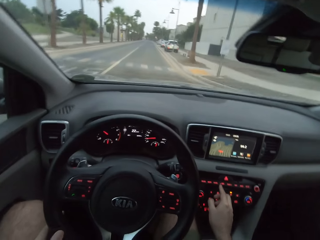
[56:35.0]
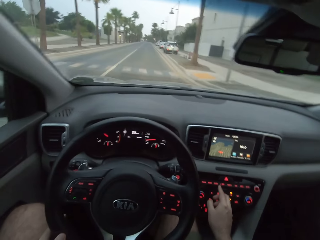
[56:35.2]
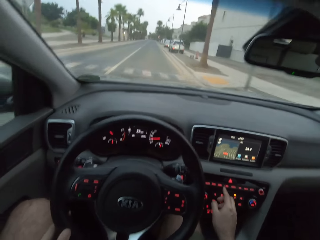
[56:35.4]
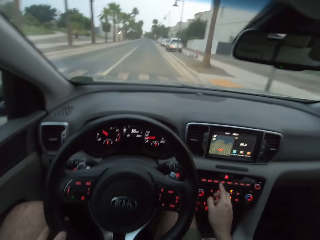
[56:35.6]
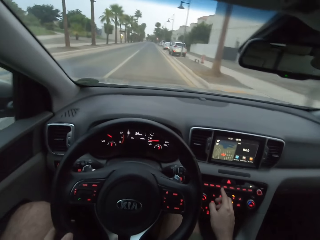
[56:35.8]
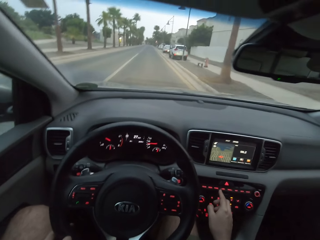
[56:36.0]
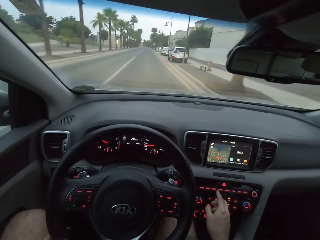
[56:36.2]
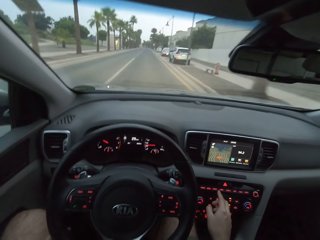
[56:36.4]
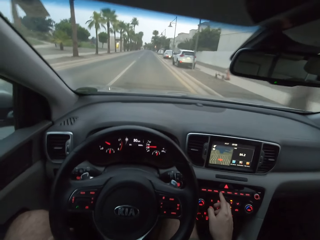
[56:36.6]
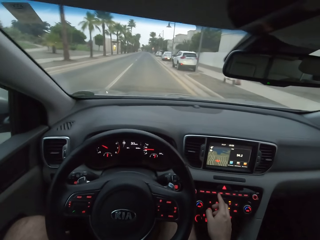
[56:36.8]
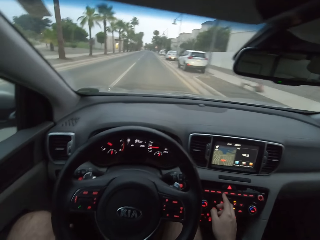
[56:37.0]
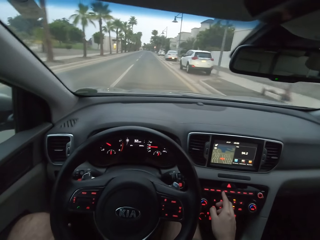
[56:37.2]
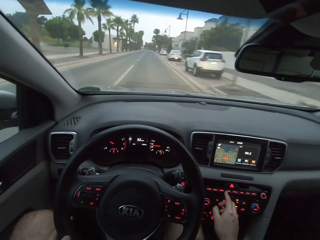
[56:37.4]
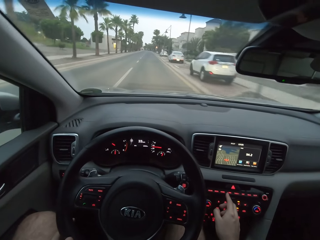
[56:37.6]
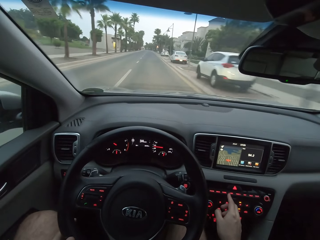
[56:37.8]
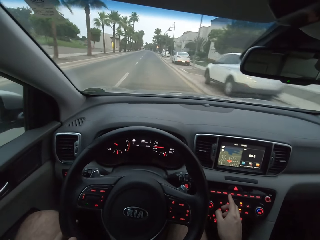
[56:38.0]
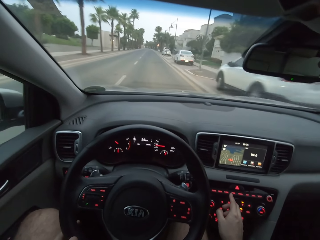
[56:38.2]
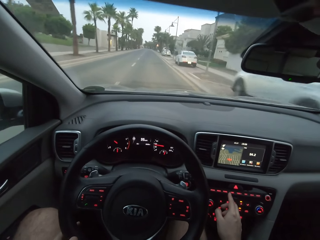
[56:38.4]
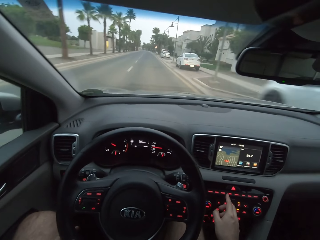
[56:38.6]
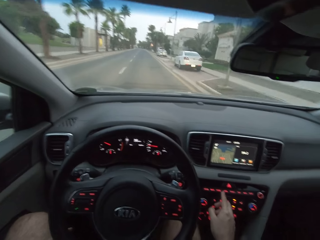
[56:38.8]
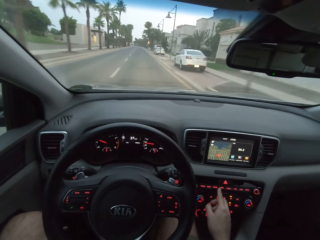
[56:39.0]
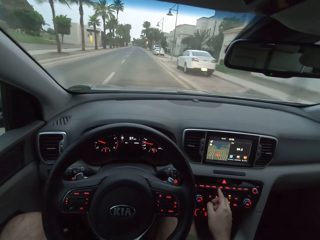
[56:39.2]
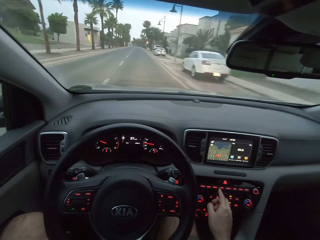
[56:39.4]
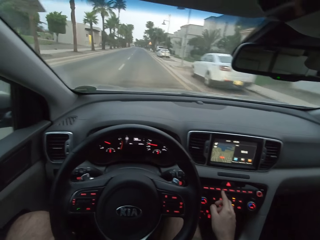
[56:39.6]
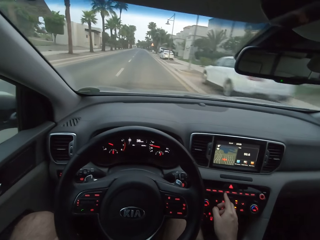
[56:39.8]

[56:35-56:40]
The camera wearer drives straight past a junction.

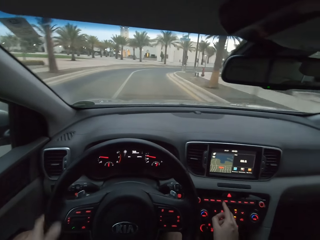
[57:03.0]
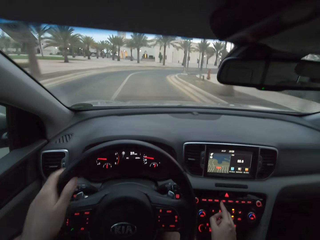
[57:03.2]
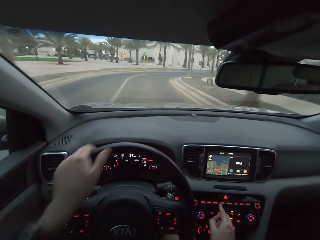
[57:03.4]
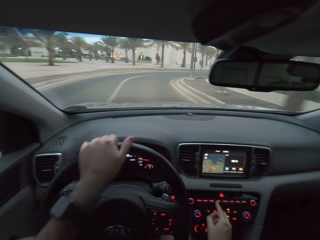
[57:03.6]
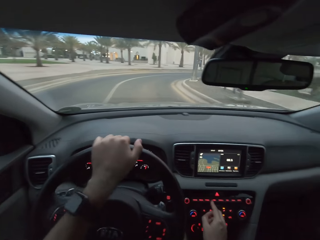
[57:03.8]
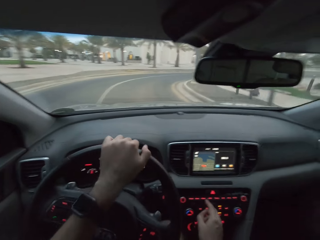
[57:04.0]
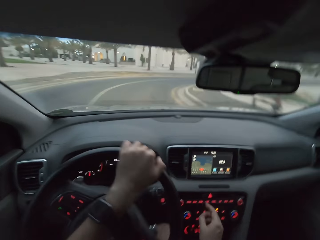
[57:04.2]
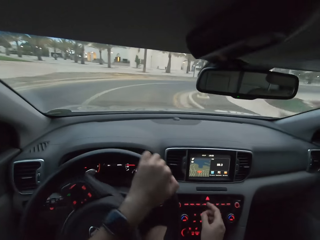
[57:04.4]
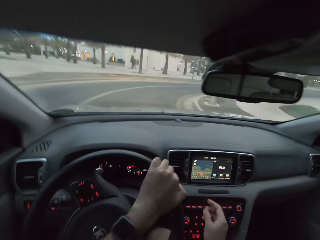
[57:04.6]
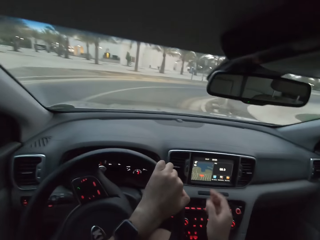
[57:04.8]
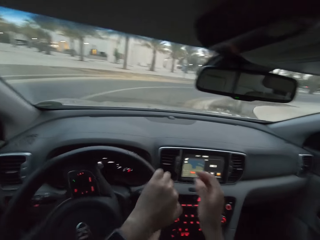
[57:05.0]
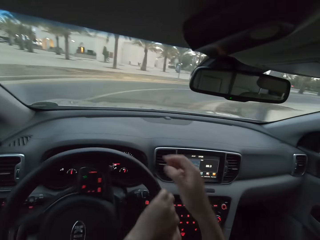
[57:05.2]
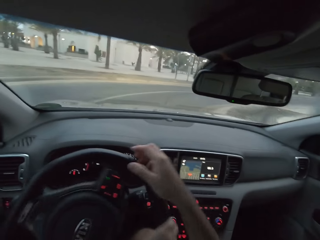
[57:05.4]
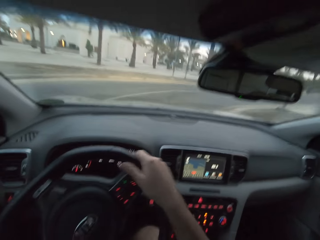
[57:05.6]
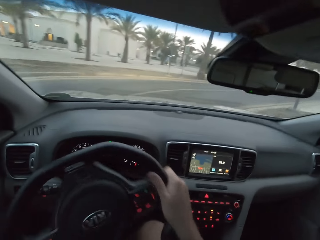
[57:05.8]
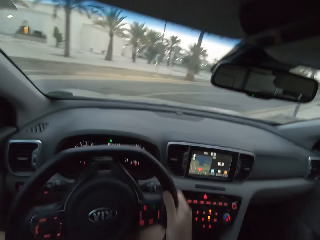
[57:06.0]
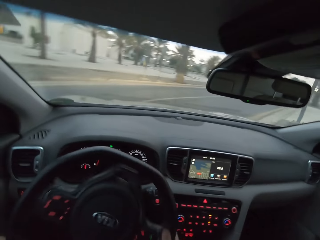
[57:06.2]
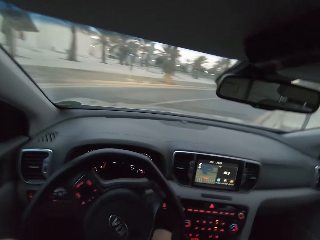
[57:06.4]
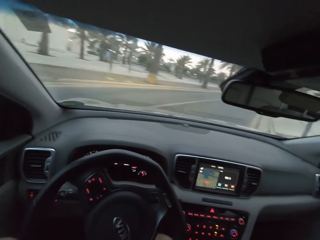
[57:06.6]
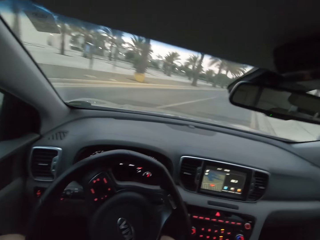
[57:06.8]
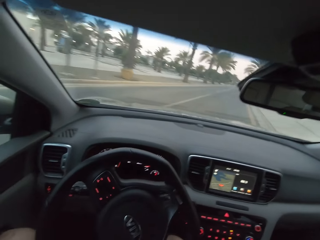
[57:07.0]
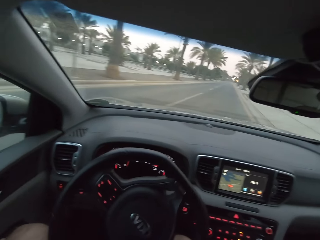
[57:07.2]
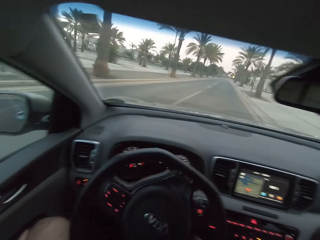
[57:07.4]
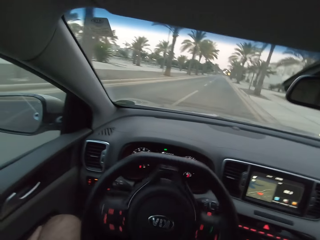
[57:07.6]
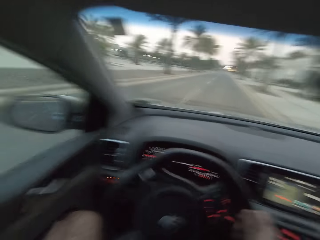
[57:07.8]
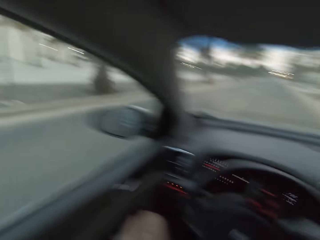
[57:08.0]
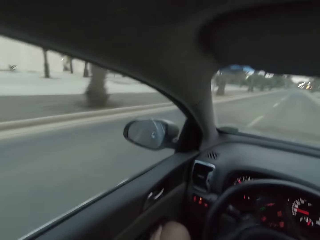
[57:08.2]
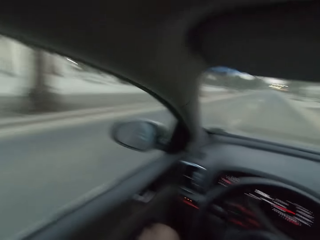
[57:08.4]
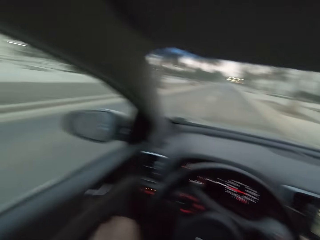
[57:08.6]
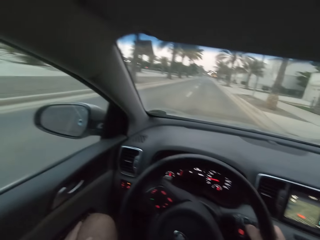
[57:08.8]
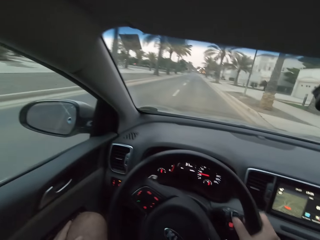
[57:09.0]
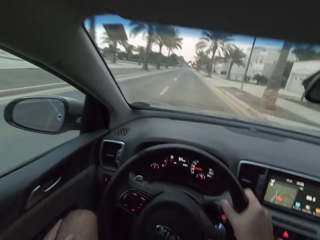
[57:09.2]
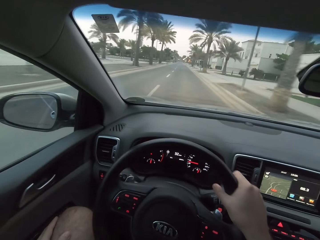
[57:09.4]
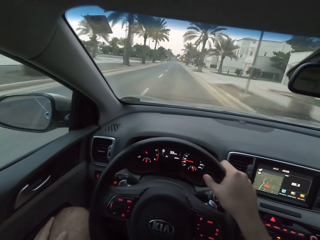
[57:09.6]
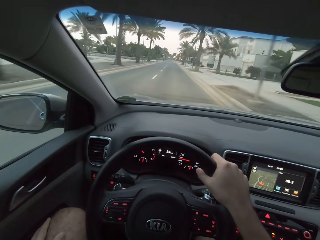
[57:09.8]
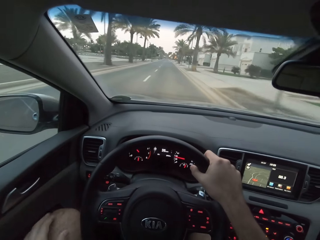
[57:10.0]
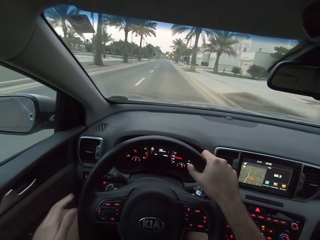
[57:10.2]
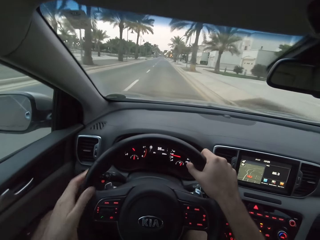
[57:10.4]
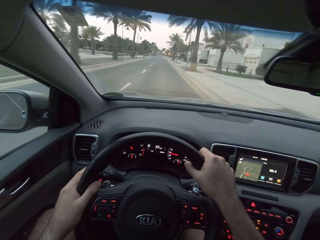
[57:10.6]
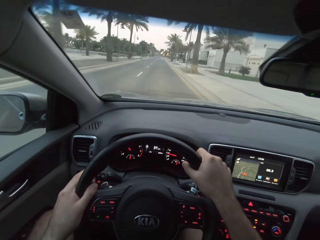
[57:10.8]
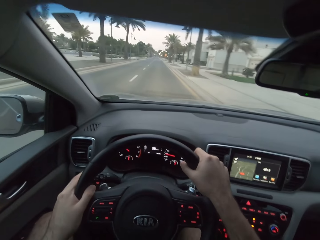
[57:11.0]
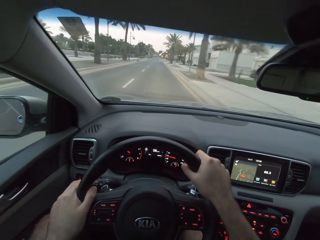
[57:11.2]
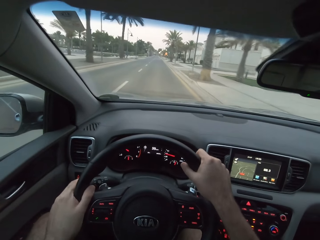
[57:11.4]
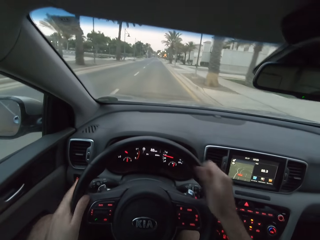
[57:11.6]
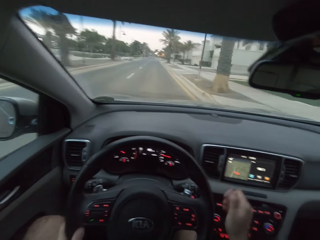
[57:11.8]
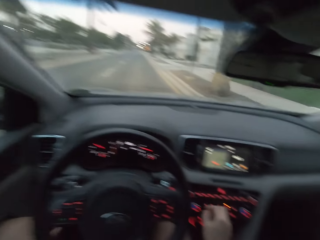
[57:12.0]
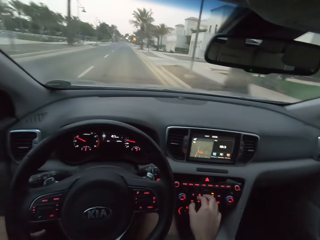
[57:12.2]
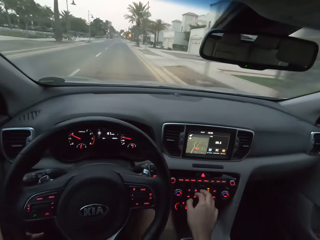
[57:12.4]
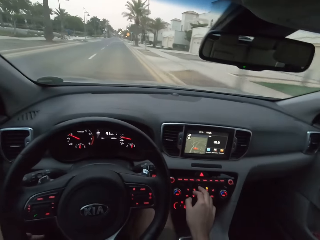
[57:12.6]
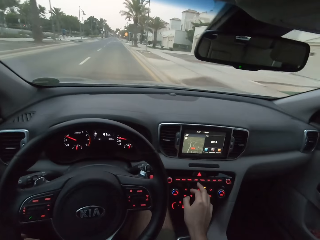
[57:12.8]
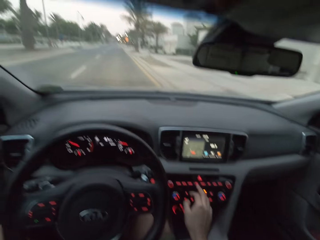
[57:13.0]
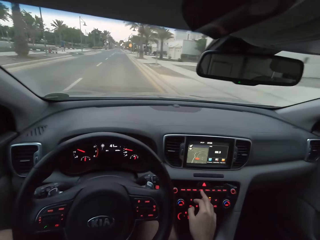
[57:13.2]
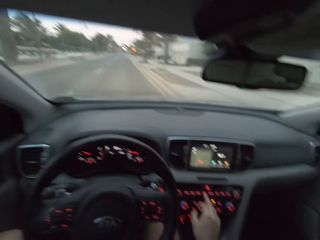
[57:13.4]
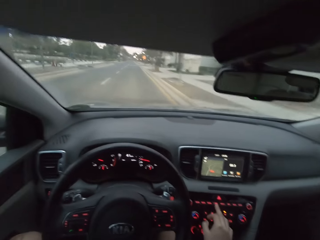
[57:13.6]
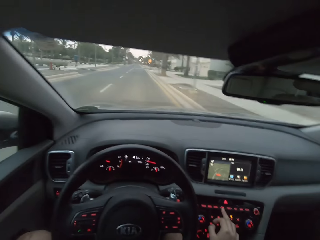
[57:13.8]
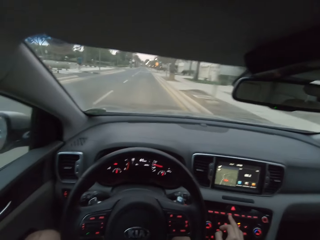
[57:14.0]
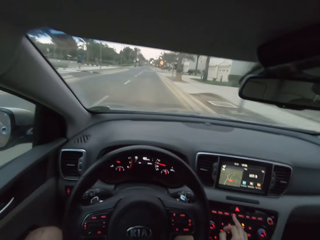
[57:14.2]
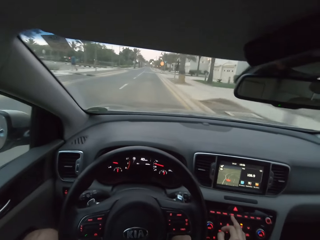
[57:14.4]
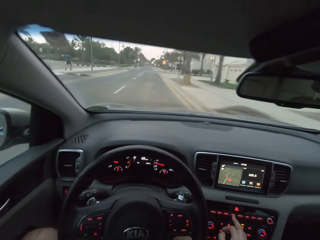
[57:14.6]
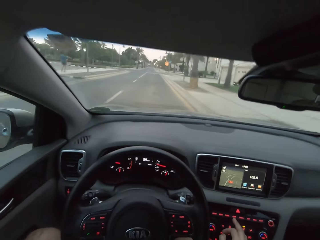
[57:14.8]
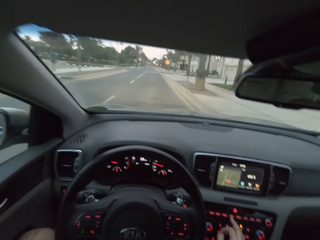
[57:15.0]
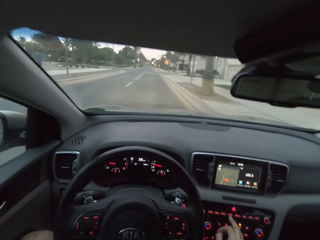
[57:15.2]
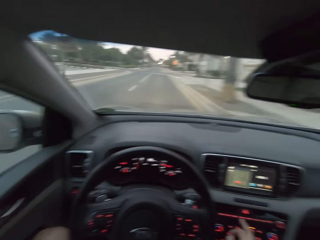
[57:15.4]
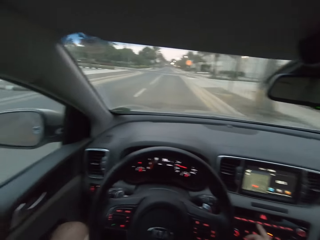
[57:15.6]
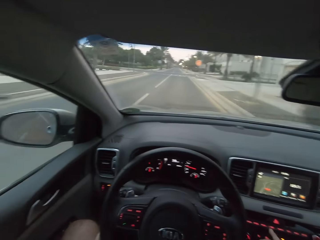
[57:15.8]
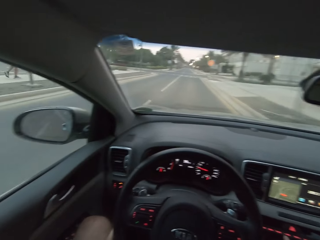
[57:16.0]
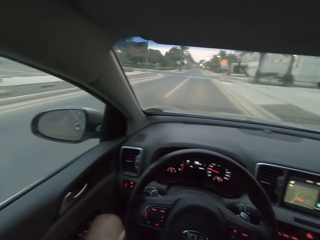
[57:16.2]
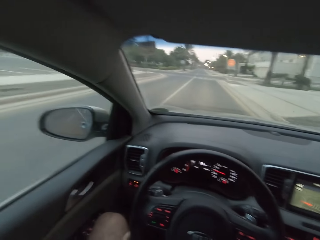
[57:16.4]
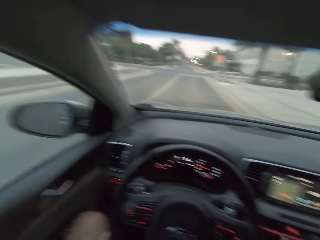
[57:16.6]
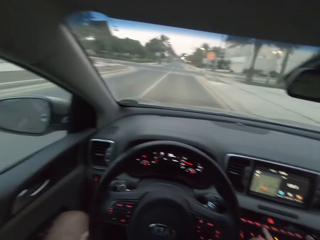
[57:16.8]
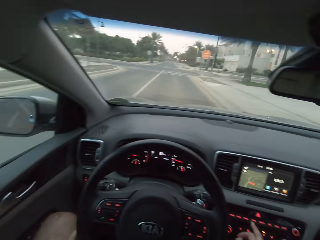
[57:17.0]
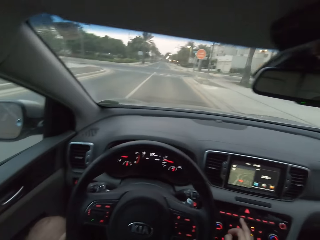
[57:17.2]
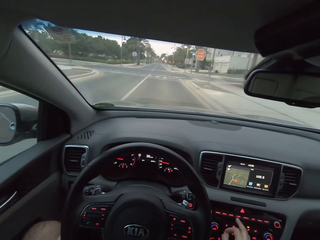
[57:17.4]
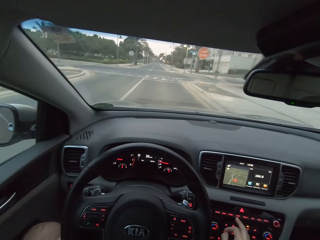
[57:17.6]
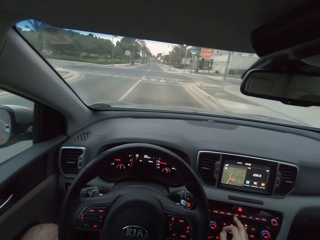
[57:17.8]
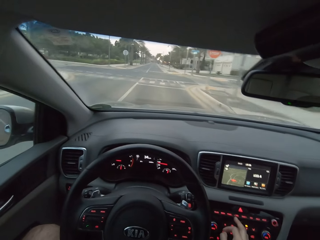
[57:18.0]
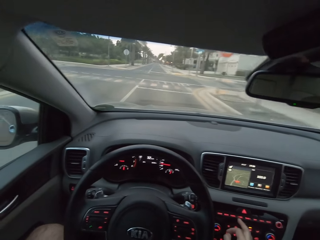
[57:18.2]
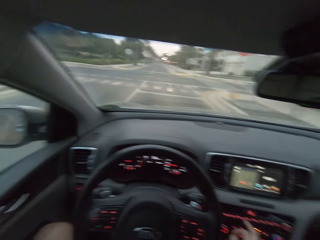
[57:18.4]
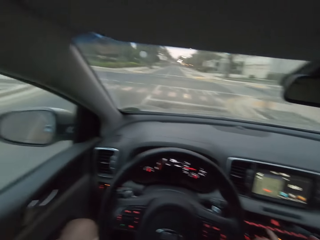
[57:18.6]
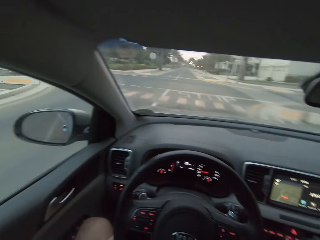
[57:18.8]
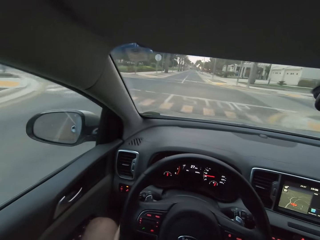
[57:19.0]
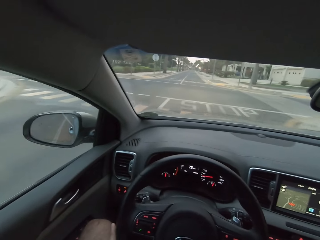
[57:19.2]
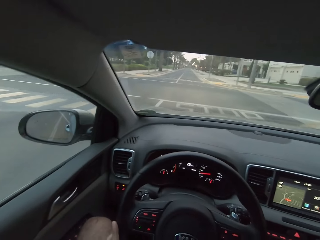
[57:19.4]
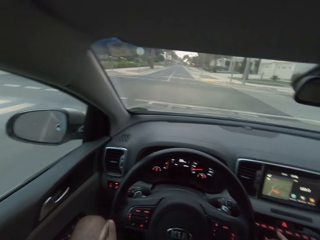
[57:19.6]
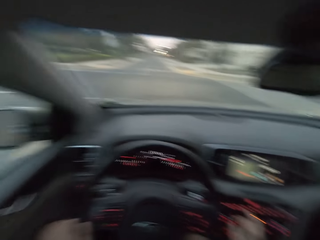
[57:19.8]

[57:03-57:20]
The camera wearer spins the steering wheel to the right. They spin the steering wheel to the left. They drive. They tune the radio.
